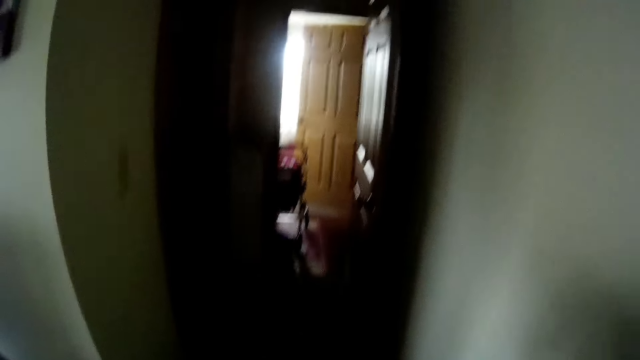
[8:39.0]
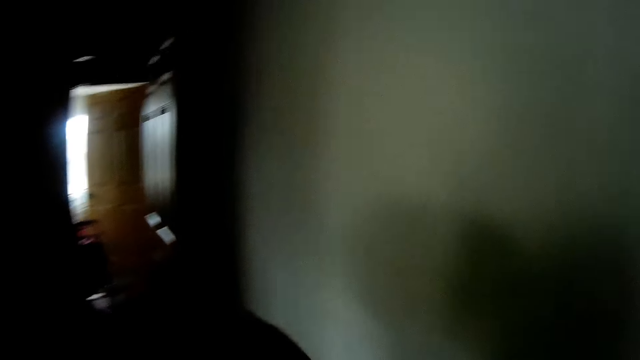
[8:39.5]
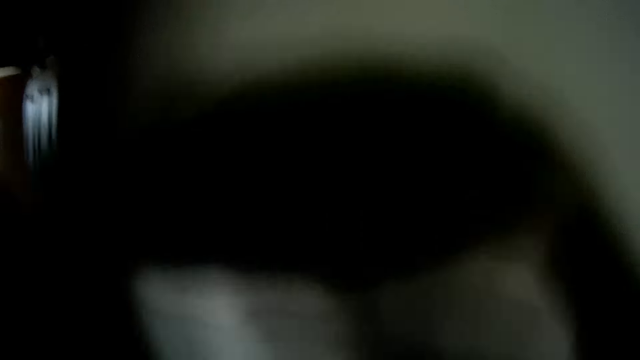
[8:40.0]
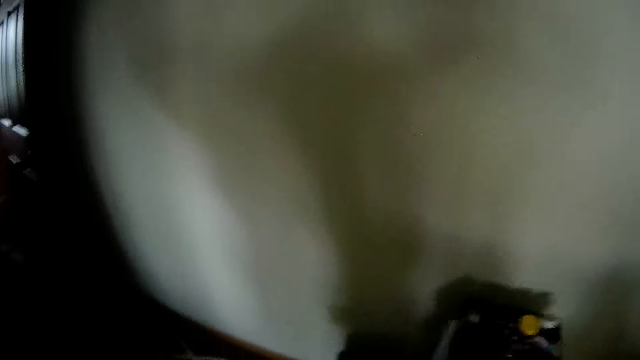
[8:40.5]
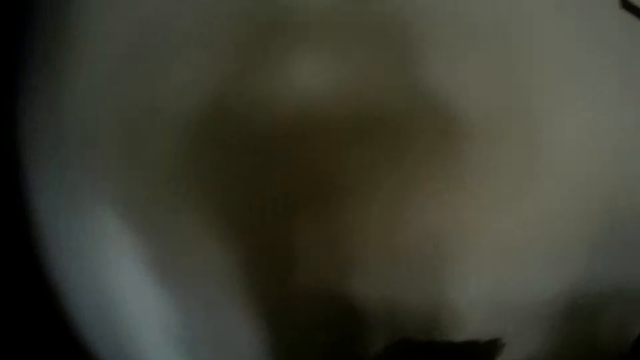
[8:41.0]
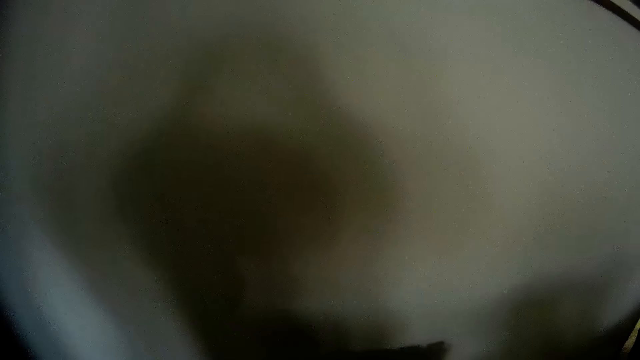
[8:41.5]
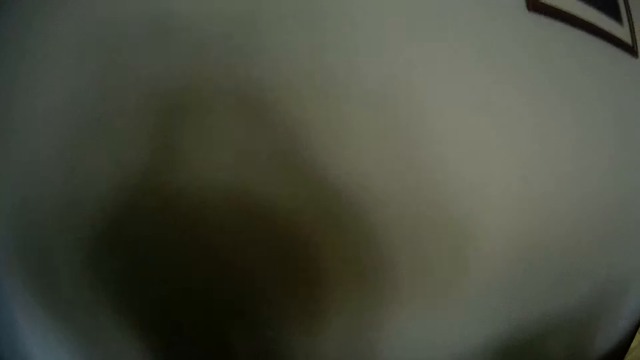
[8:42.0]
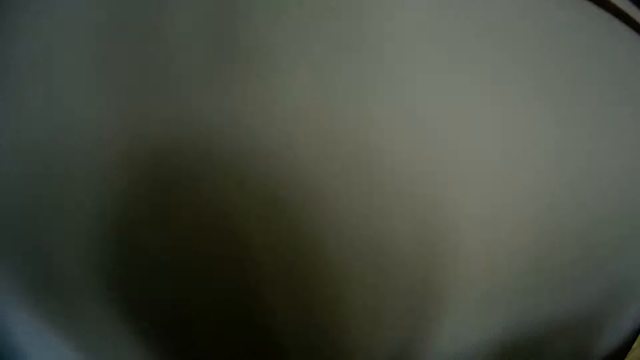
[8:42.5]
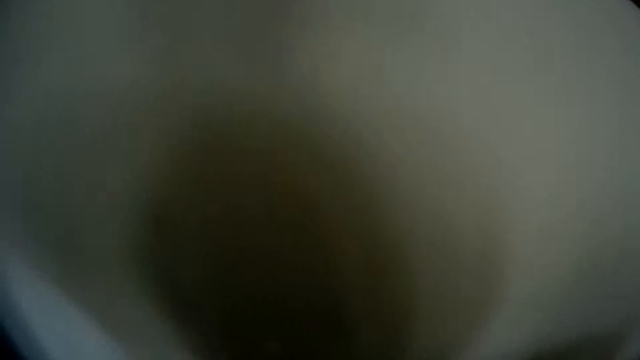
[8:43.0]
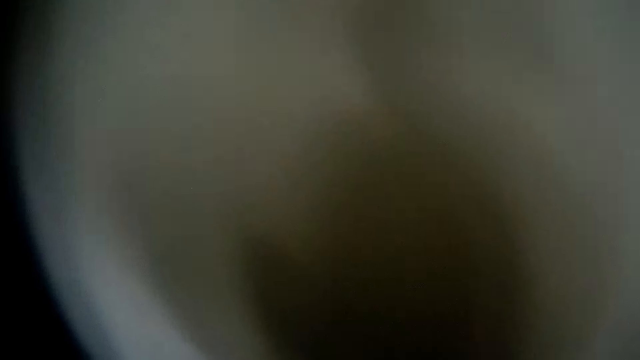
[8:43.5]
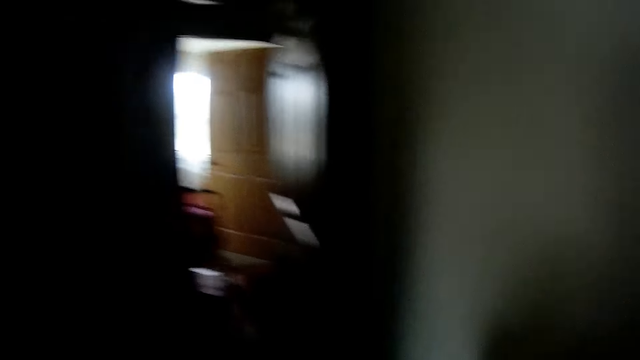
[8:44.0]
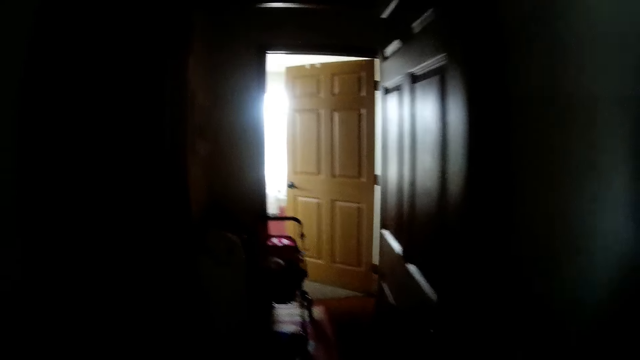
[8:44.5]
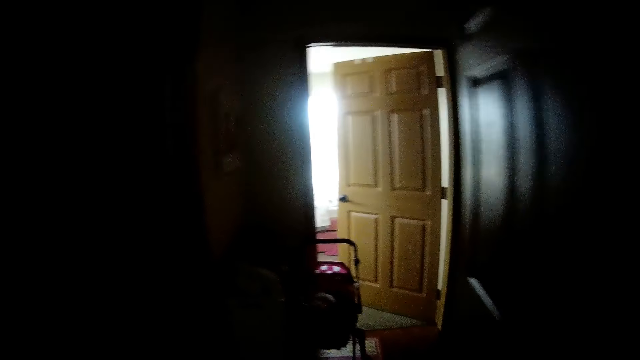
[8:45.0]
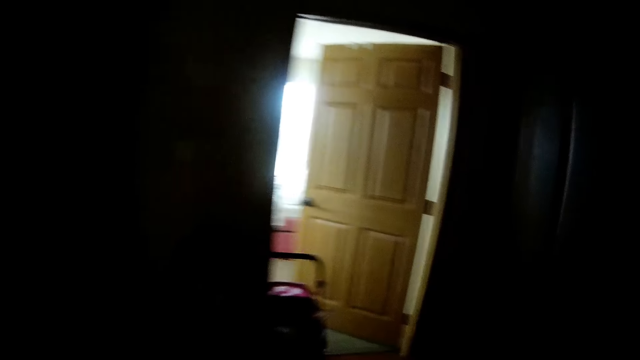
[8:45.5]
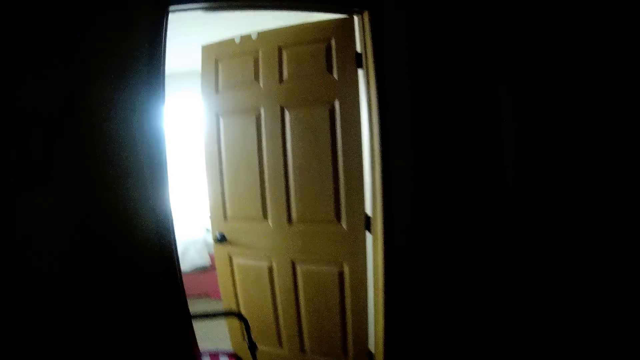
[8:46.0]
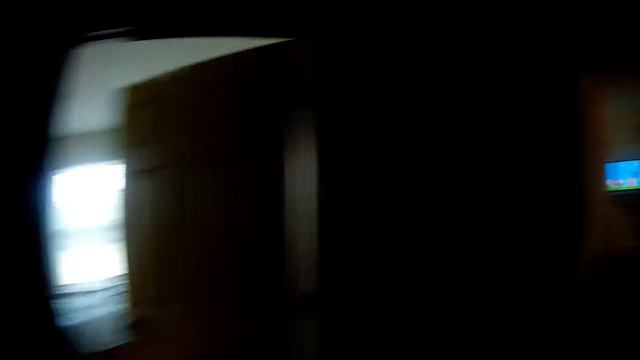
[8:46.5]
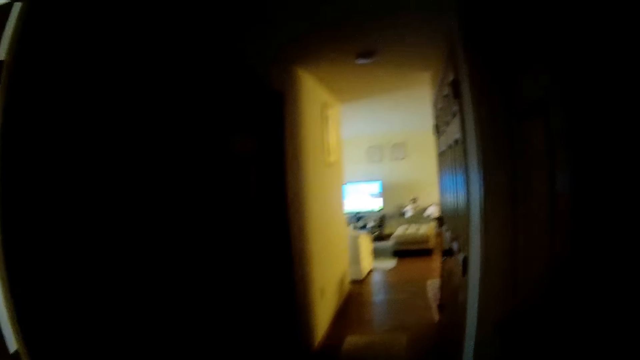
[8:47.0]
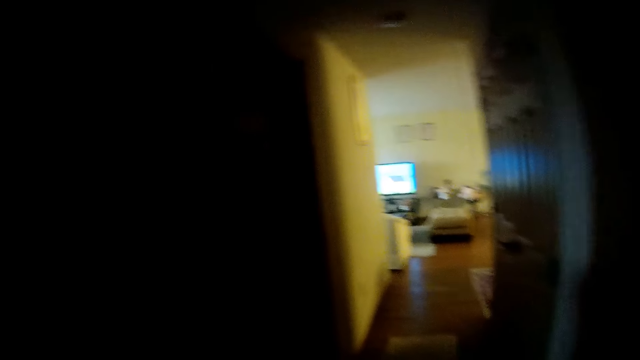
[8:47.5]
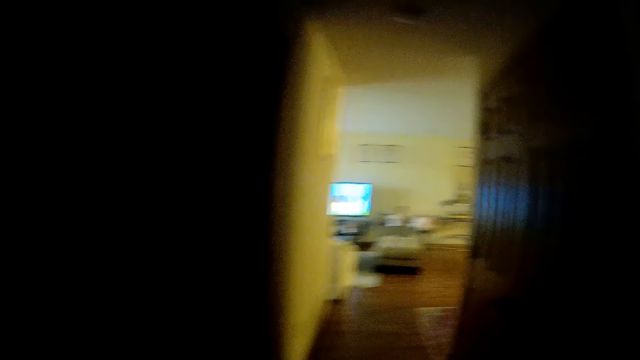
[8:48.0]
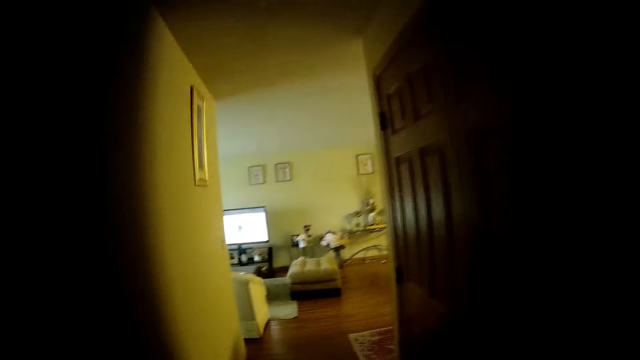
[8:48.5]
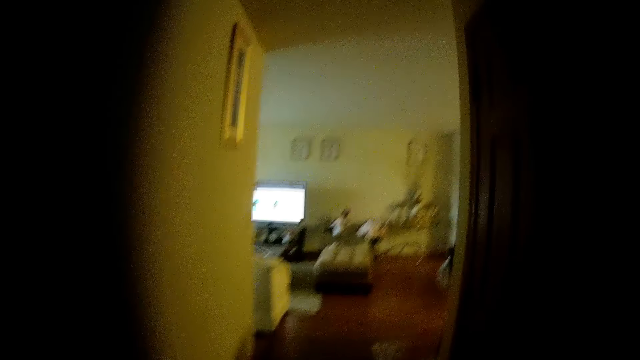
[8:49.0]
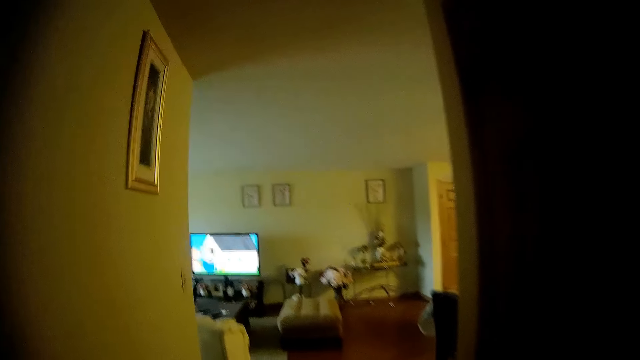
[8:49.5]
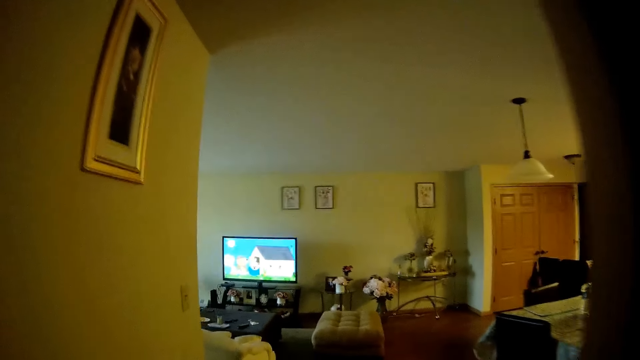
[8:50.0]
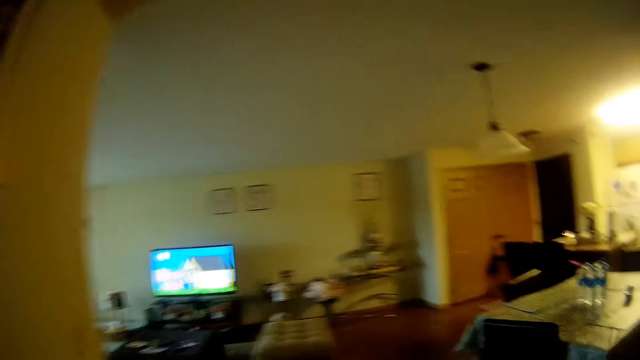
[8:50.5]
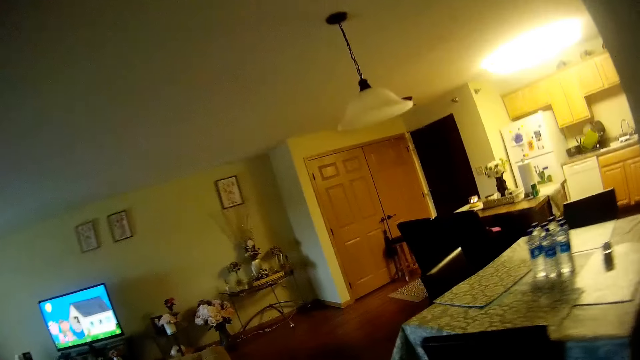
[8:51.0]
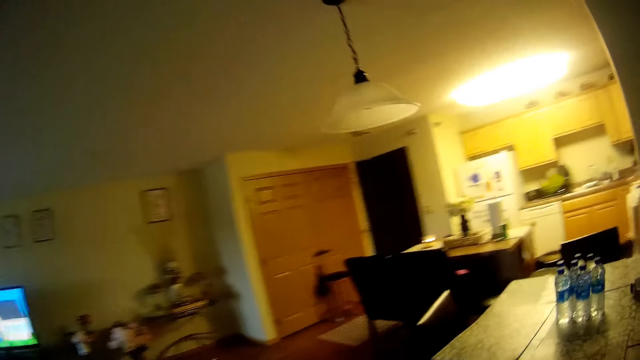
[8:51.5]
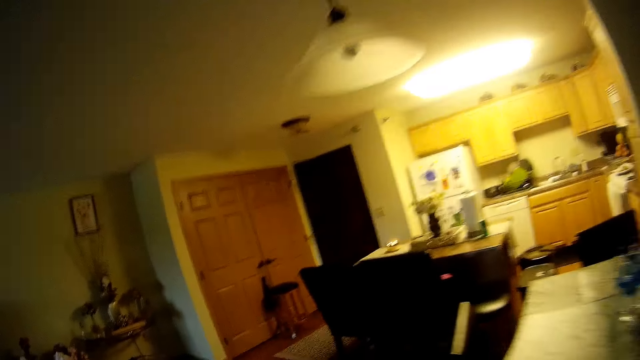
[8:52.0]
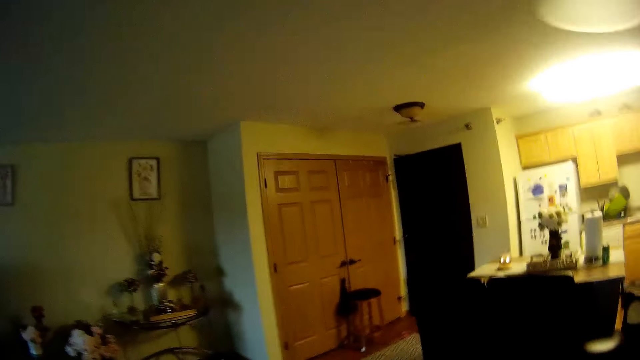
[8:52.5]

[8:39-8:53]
The camera wearer walks in the room. They walk towards the door. They walk to a sitting room from the bedroom. They converse with a baby.

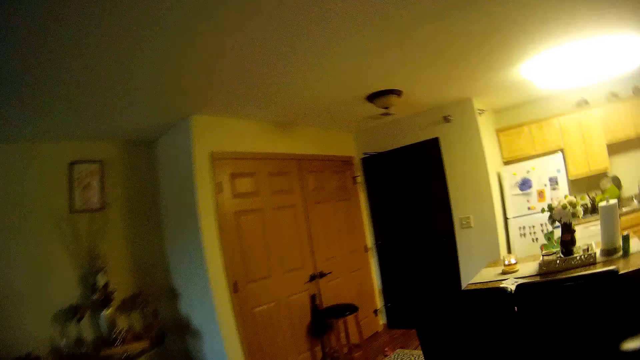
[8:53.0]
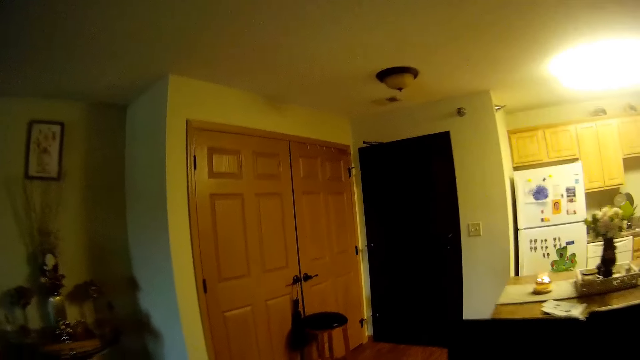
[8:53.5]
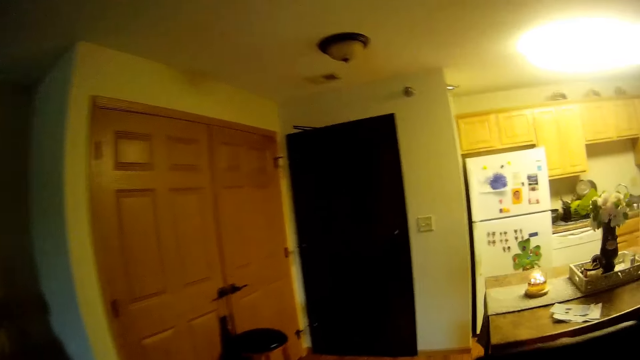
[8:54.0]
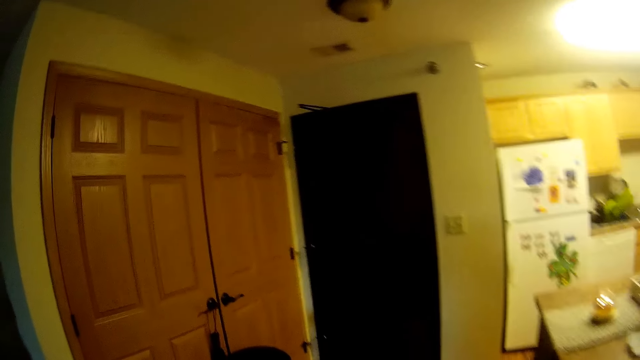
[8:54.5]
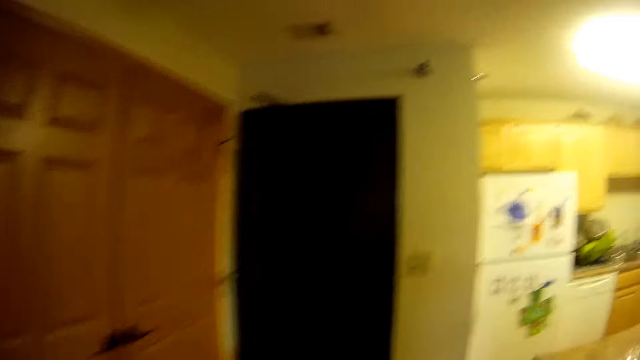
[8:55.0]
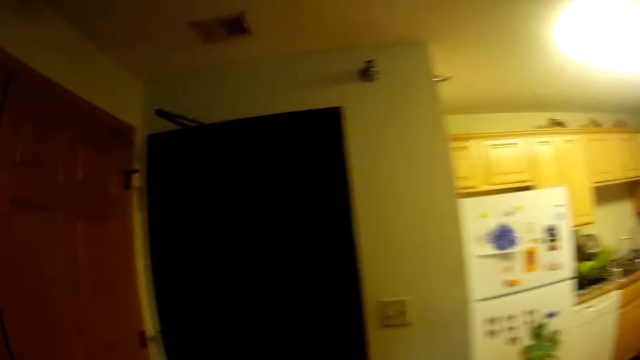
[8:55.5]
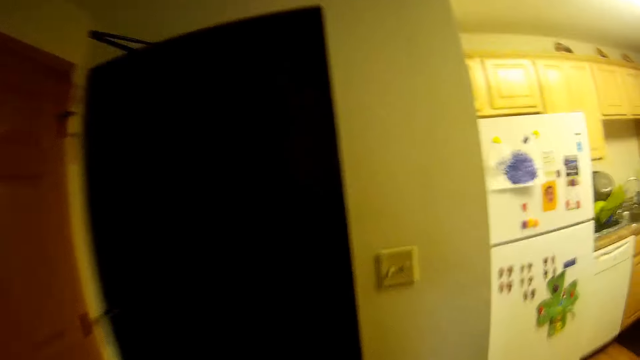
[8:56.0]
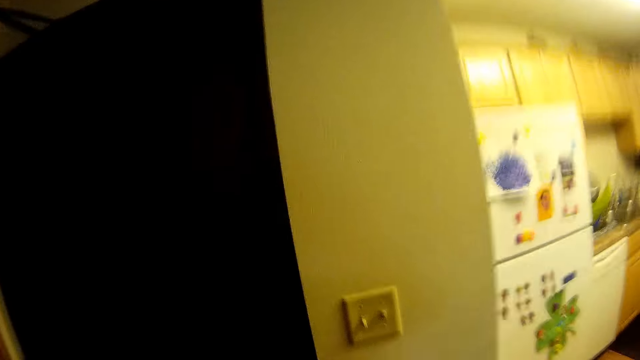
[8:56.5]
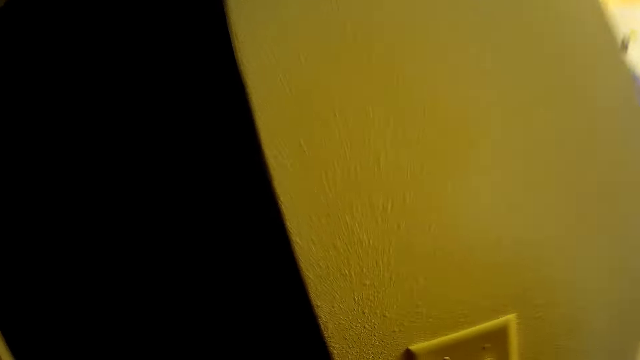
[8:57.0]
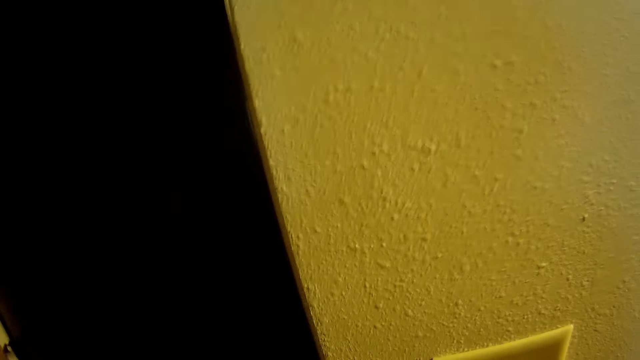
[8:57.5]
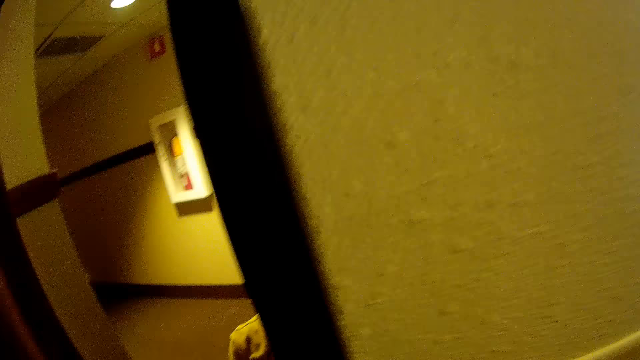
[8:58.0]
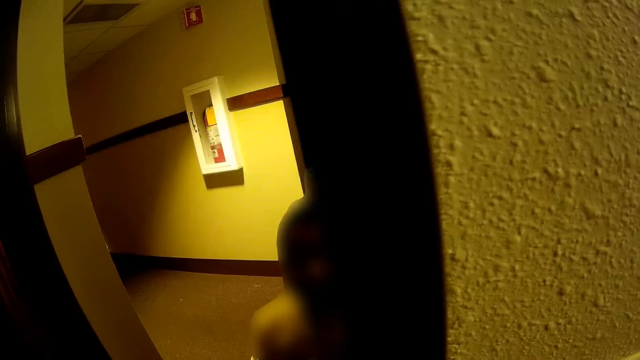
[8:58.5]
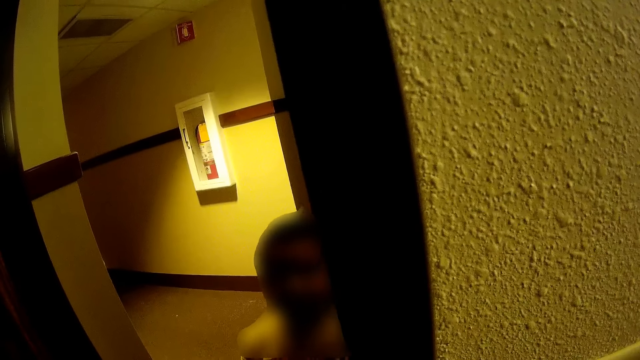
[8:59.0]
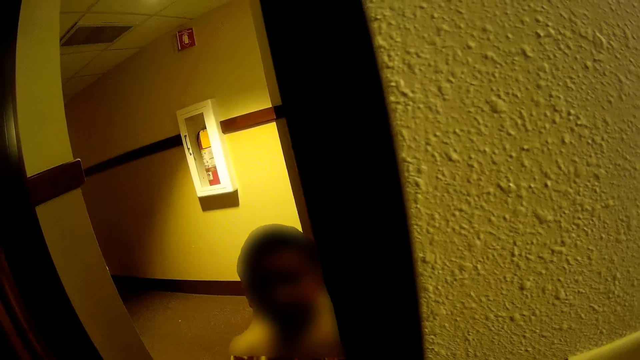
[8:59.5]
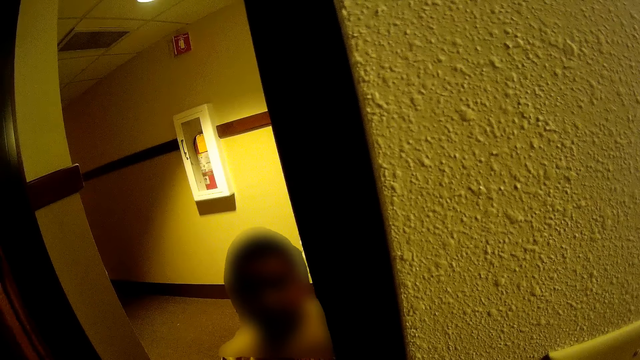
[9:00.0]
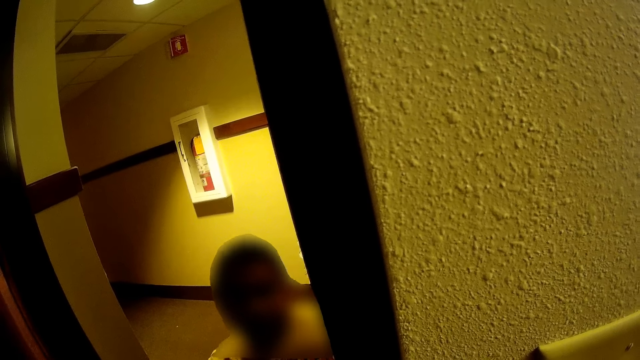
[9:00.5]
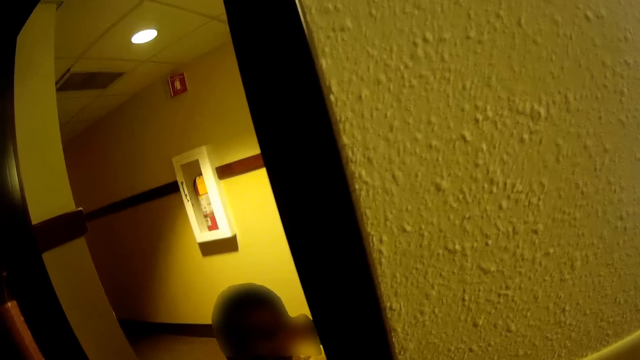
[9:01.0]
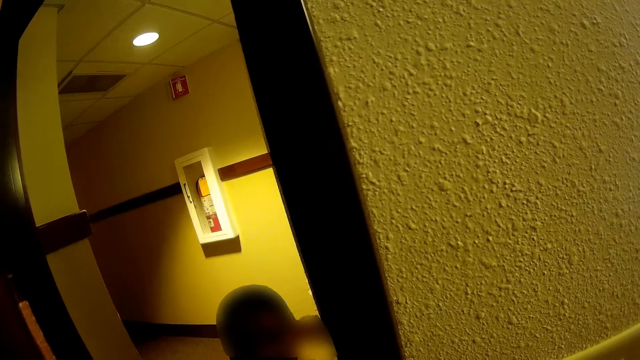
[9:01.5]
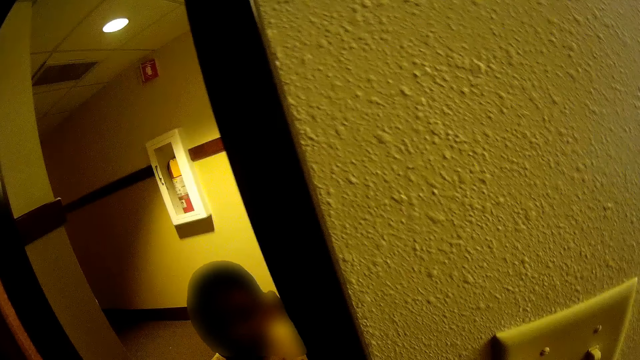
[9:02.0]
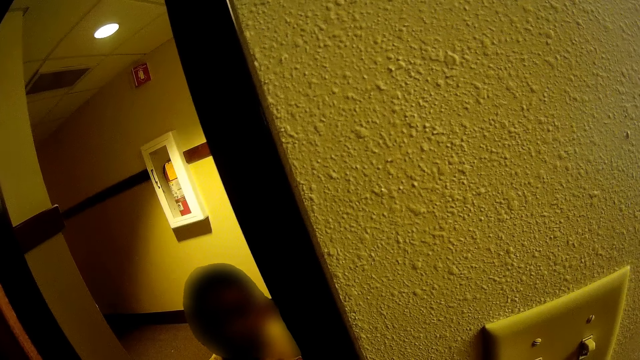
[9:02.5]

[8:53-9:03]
The camera wearer converses. She opens a door with her left hand. A boy interacted with the camera wearer. The boy converses with the camera wearer.
